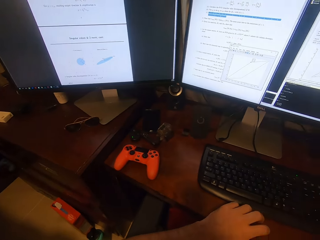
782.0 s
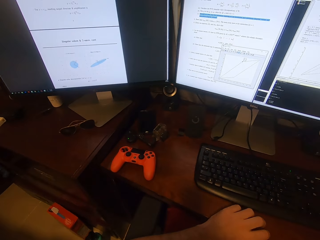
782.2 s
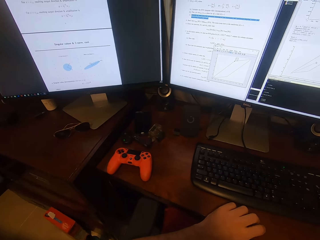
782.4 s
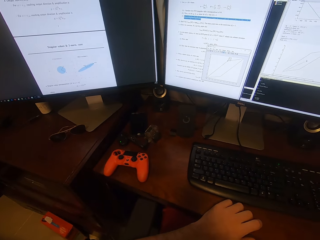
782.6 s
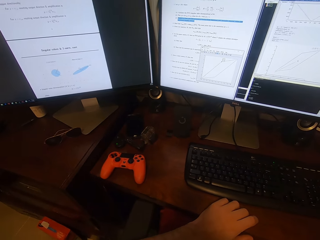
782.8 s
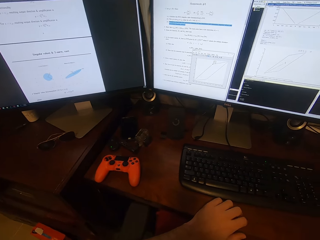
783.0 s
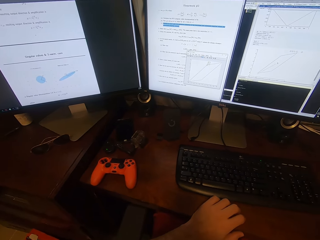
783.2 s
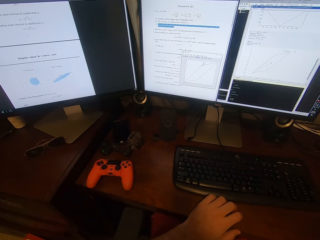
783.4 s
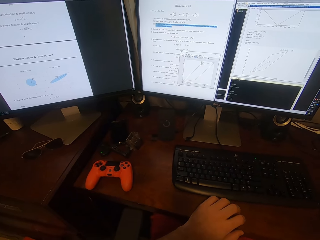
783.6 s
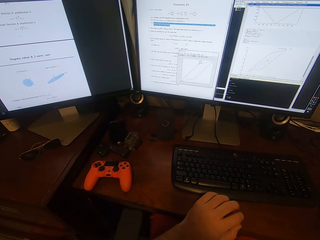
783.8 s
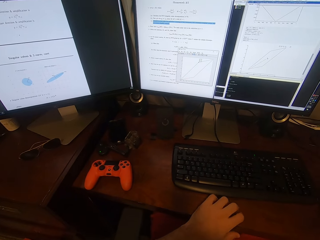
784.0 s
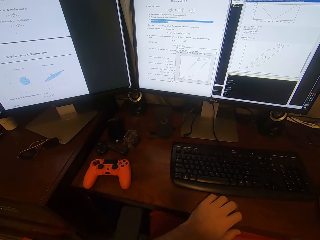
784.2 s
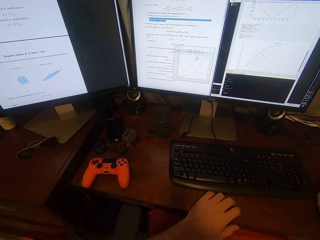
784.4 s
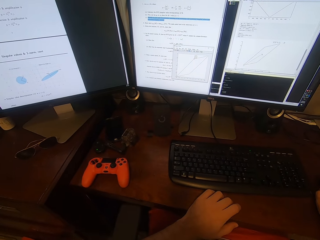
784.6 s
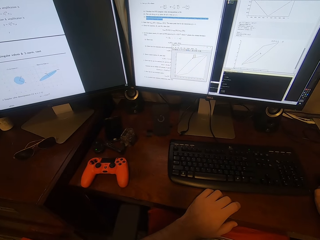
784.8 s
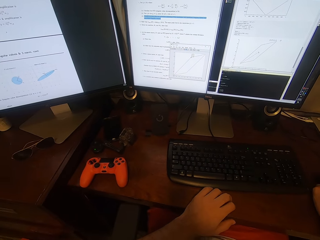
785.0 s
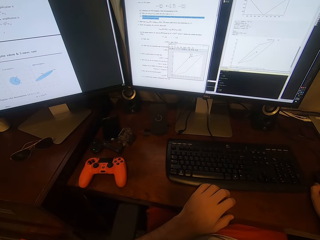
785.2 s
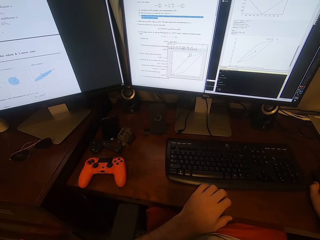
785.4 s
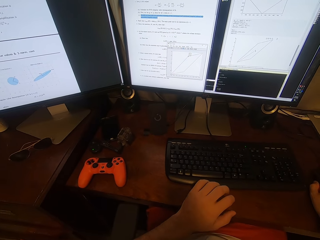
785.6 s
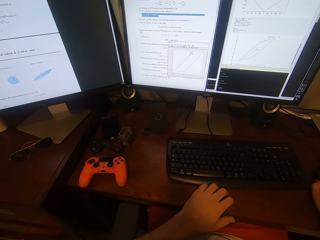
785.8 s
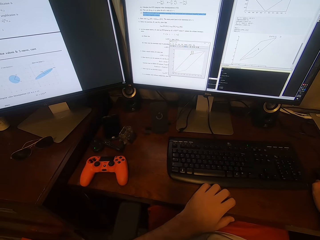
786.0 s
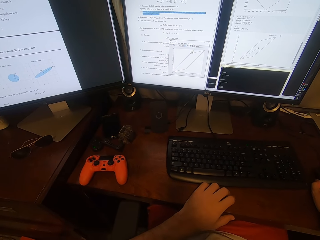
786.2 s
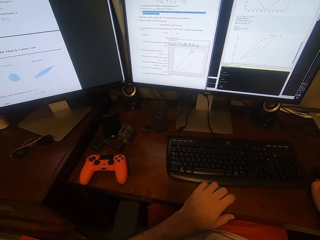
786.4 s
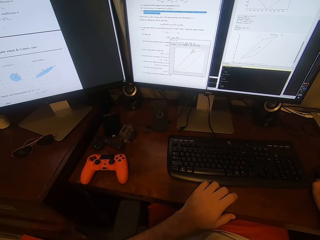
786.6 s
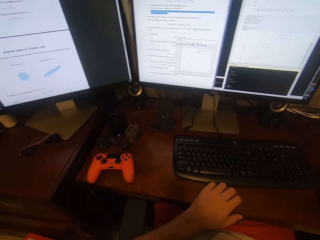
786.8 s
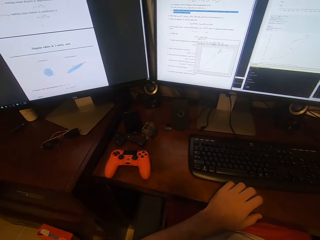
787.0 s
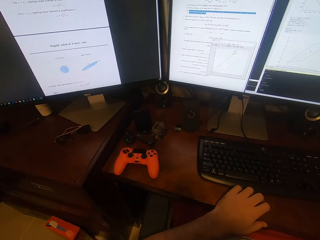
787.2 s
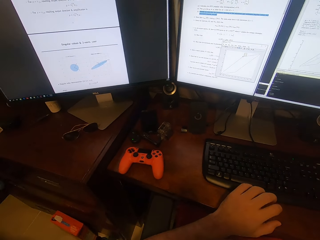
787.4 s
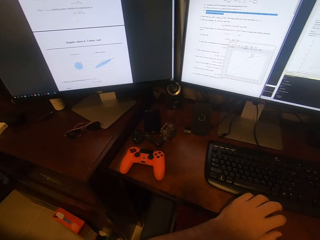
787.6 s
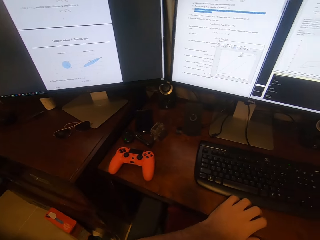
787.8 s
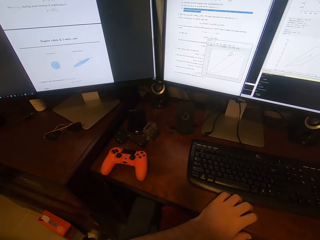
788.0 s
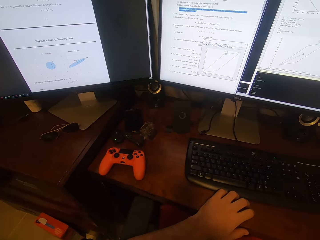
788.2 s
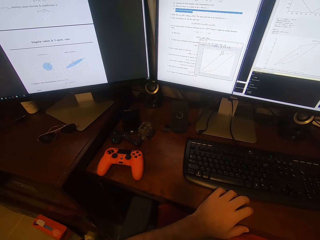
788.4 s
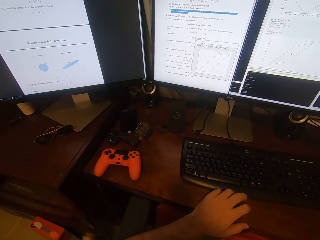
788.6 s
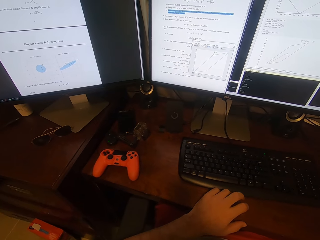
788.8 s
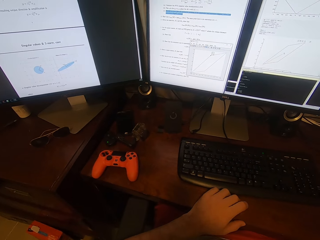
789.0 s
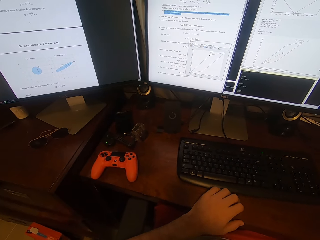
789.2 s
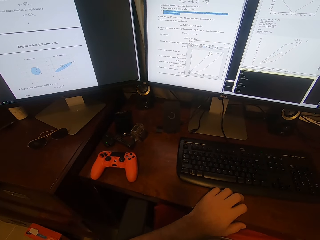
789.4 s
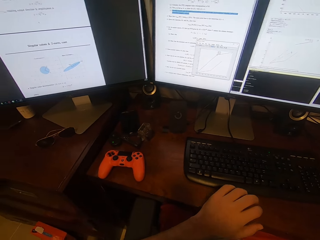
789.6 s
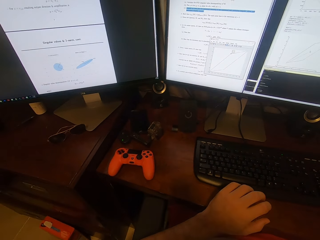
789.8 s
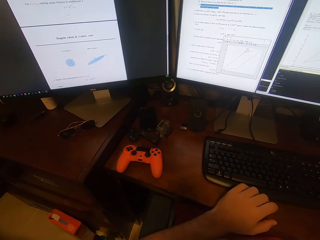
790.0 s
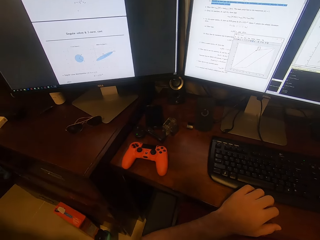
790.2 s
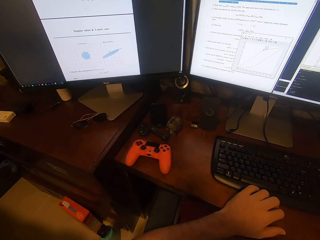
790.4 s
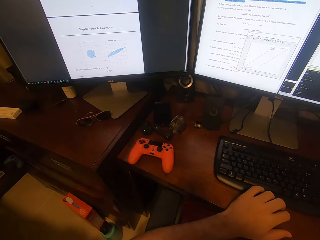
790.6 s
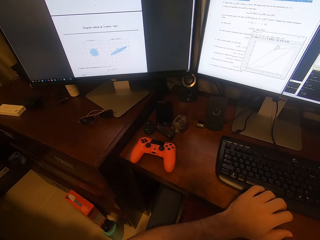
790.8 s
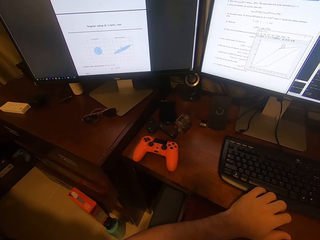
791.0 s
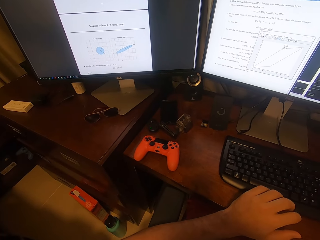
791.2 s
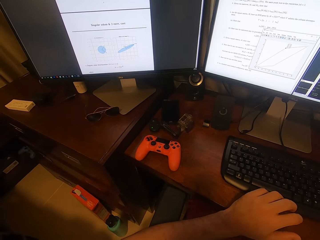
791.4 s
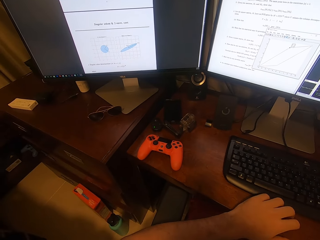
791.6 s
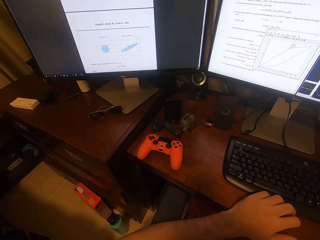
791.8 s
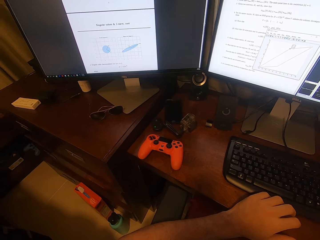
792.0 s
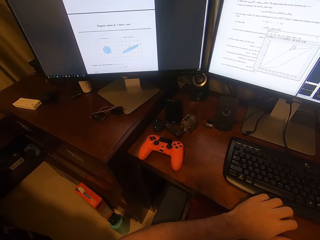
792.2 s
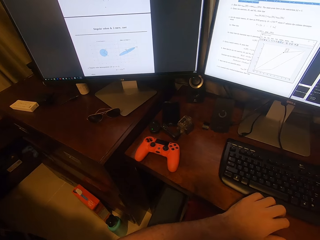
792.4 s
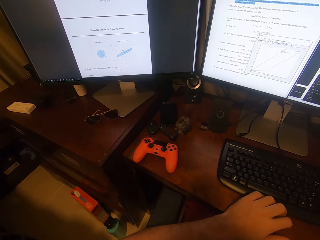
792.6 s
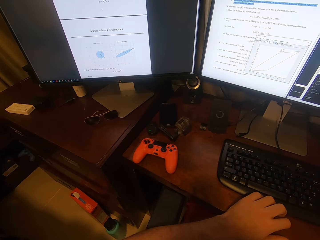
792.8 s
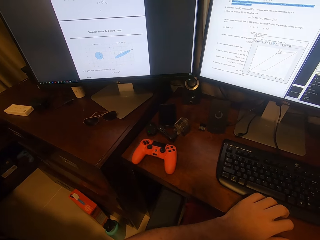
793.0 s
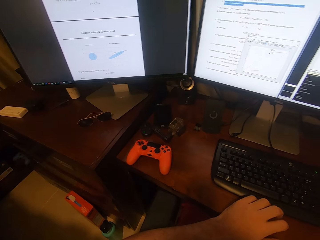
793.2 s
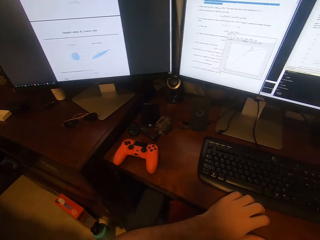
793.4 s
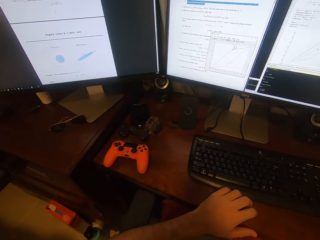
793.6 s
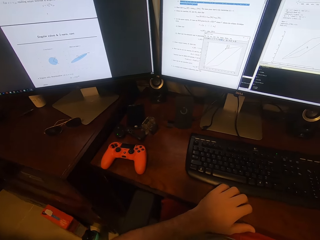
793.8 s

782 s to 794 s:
The camera wearer taps on the table with left fingers. They look at the monitor.

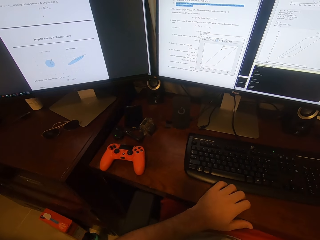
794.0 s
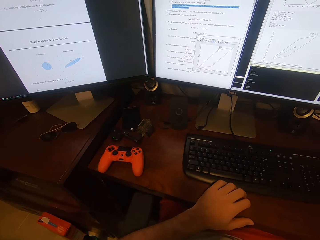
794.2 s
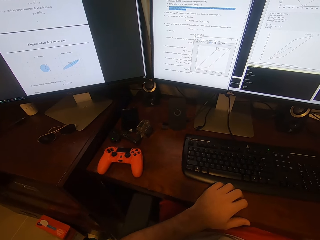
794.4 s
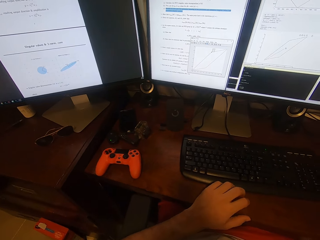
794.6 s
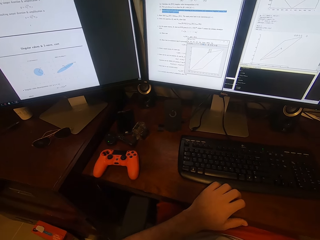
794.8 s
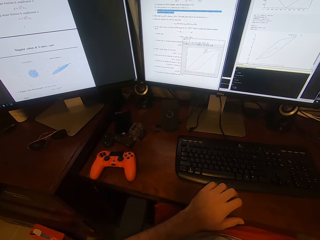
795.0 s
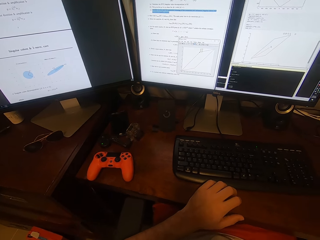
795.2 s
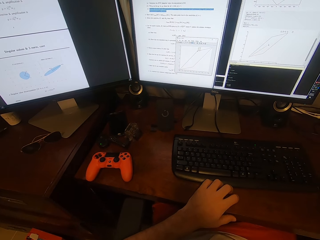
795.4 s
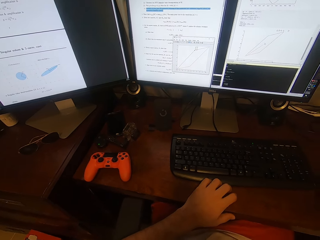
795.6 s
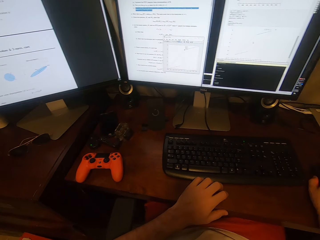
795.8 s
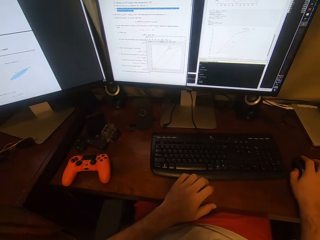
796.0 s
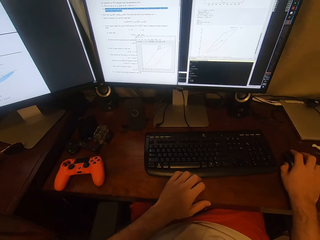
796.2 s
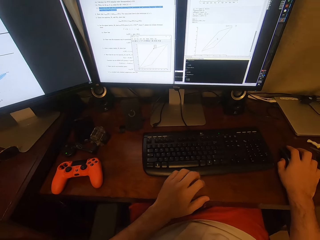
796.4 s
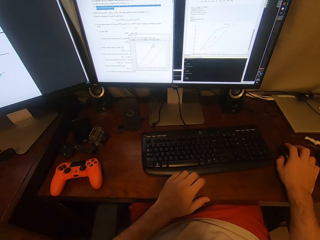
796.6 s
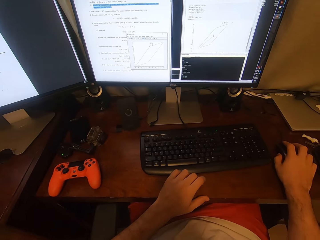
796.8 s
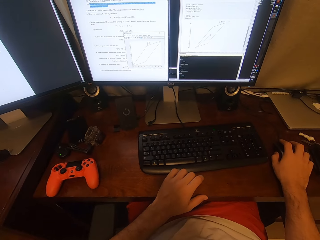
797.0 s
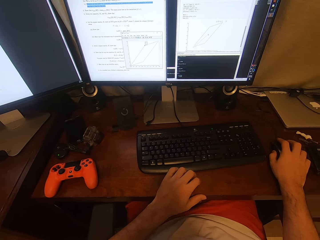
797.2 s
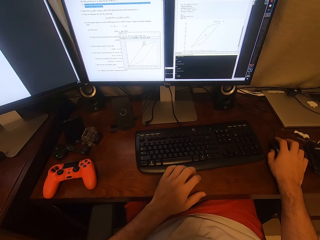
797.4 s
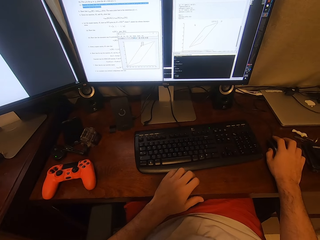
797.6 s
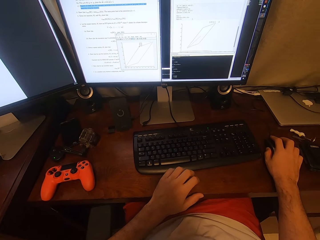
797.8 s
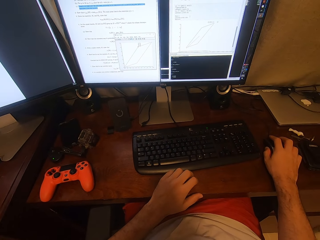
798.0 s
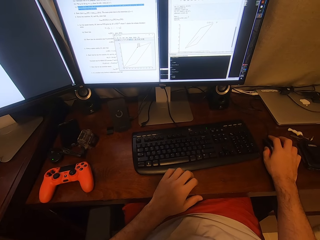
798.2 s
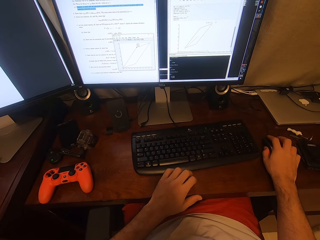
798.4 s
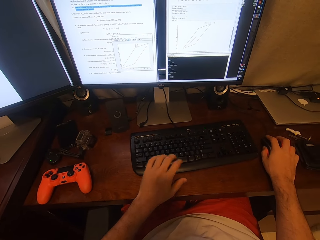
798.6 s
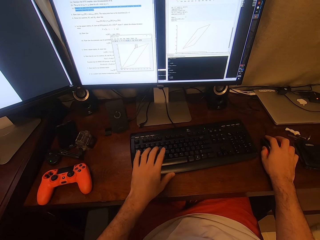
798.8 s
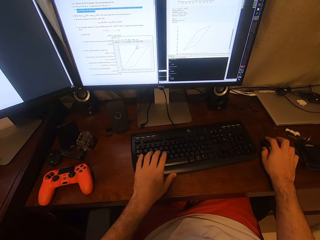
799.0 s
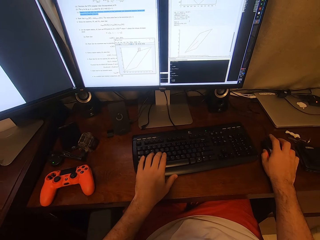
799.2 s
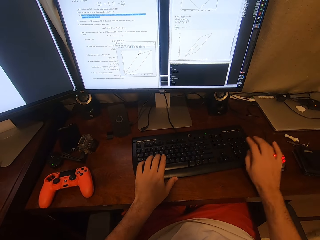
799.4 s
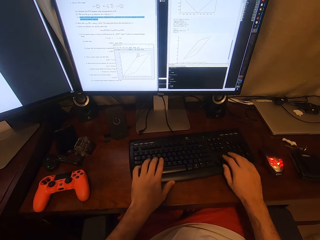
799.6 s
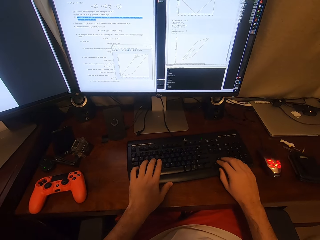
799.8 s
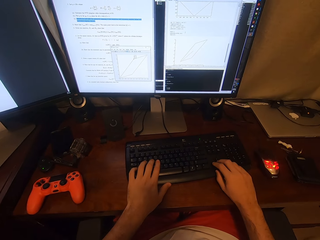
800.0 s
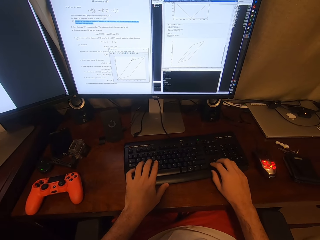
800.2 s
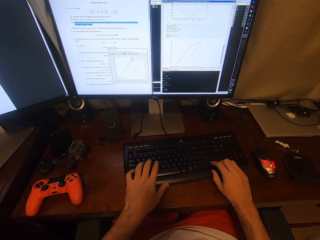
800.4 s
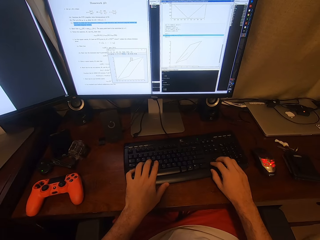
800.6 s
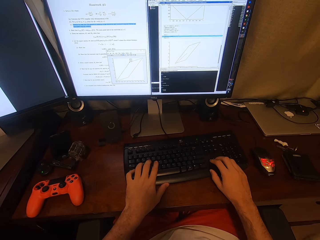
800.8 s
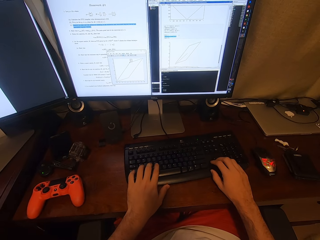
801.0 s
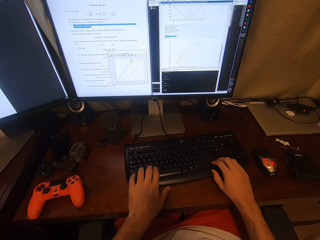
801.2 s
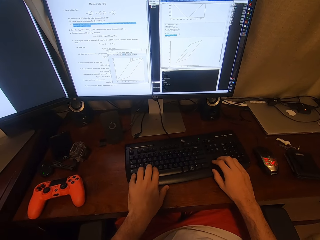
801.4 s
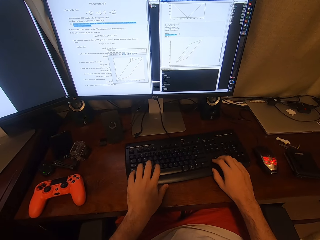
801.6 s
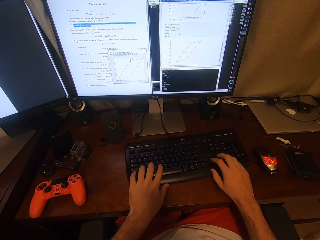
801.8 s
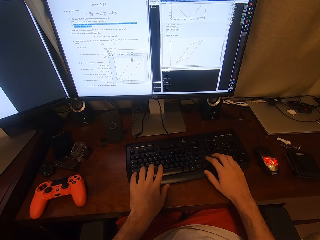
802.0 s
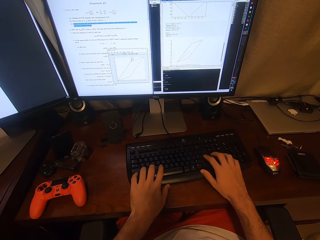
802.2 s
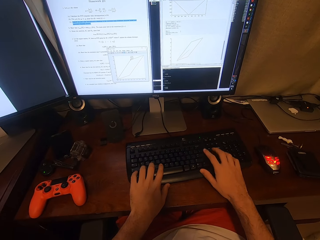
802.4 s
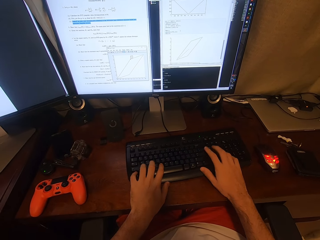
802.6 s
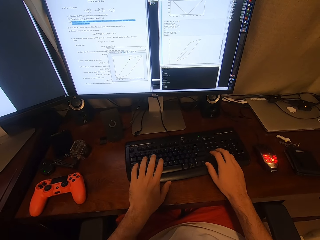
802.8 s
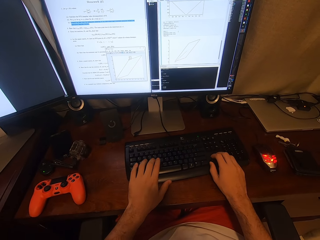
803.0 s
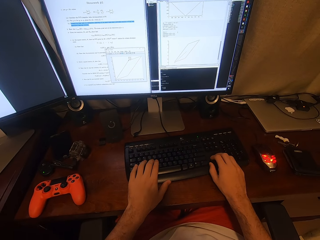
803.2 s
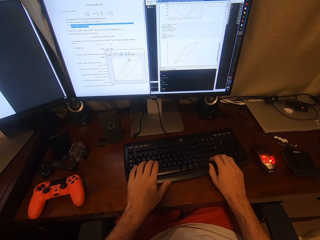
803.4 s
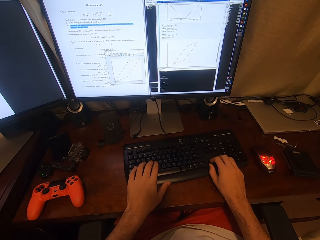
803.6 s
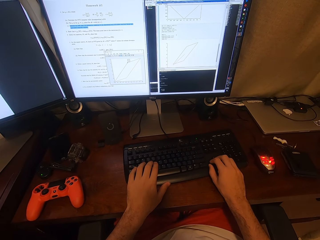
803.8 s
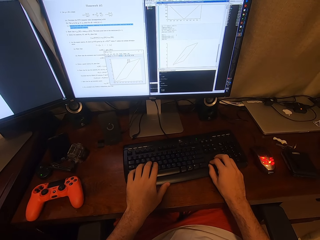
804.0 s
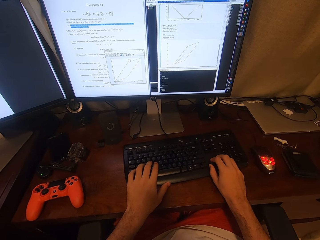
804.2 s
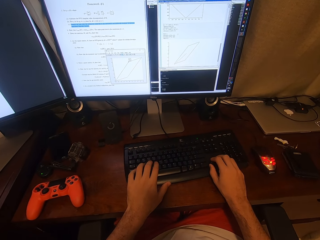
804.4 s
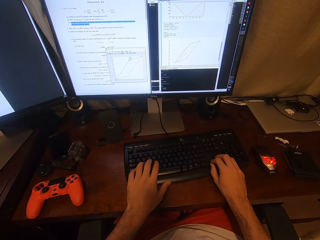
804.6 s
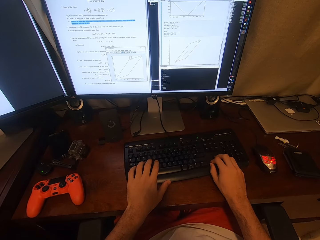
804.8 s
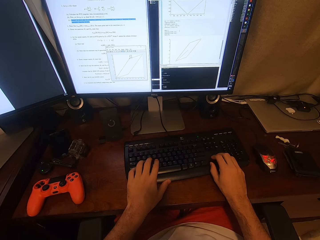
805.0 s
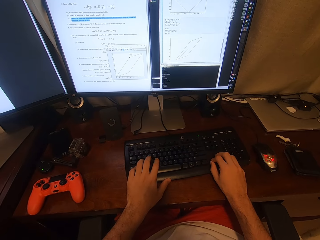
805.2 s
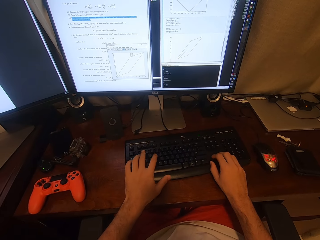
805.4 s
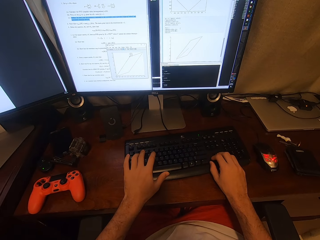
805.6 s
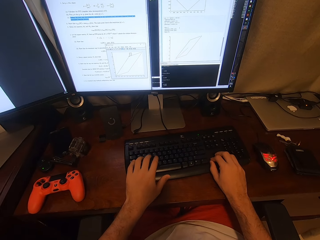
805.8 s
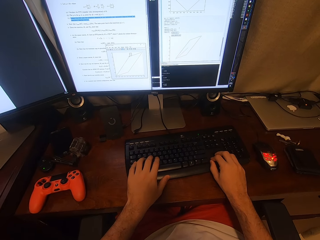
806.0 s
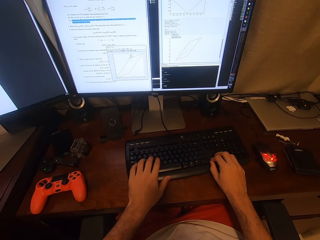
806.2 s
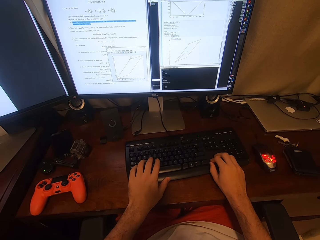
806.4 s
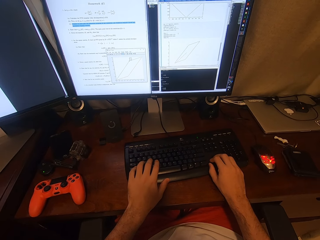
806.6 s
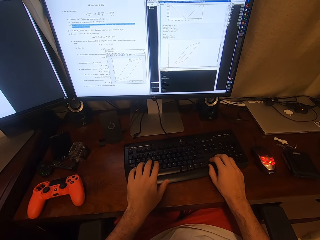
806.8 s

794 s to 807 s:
The camera wearer holds the monitor. They type on the keyboard.
